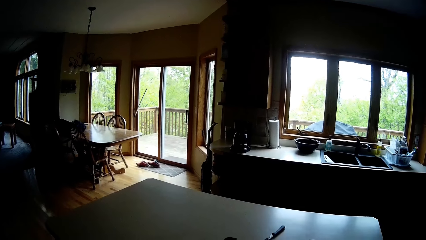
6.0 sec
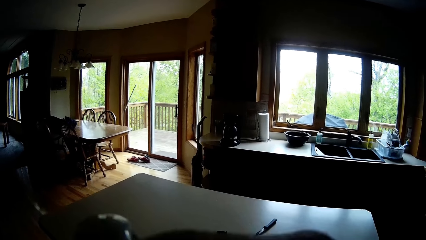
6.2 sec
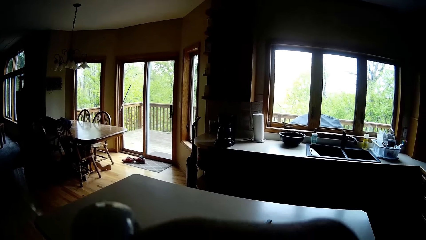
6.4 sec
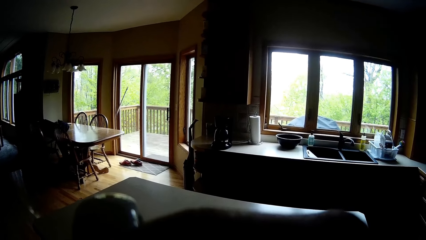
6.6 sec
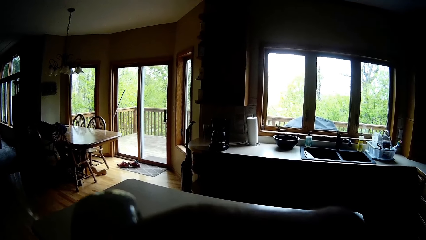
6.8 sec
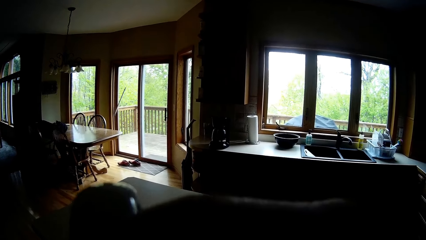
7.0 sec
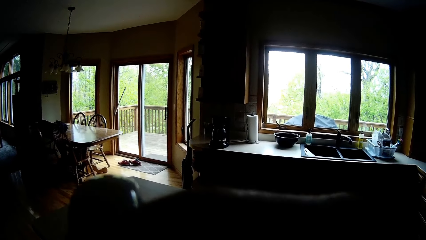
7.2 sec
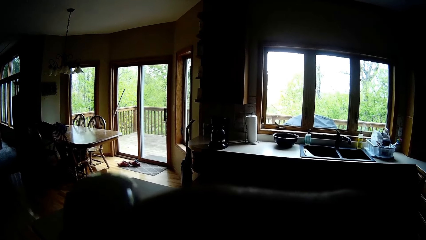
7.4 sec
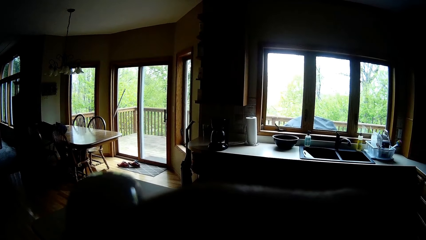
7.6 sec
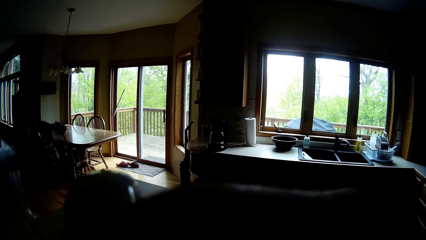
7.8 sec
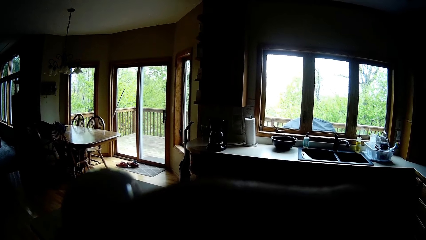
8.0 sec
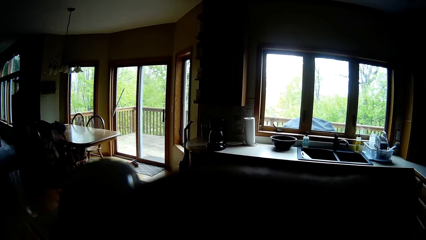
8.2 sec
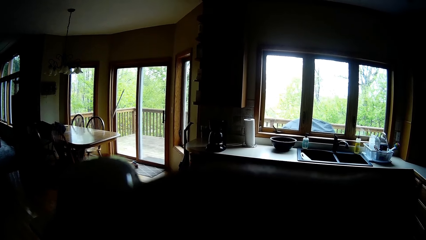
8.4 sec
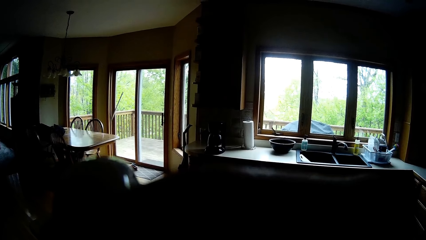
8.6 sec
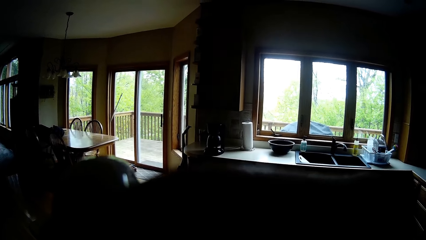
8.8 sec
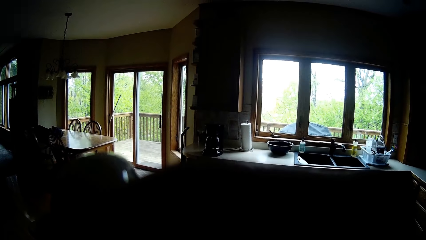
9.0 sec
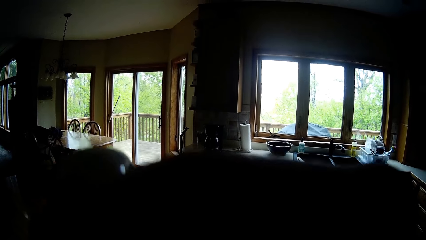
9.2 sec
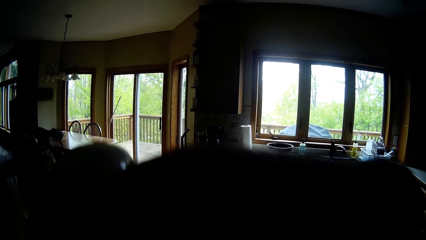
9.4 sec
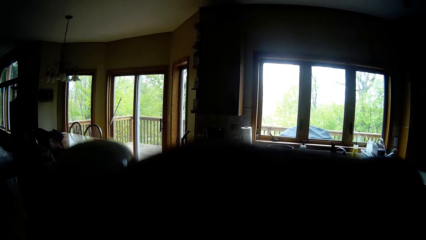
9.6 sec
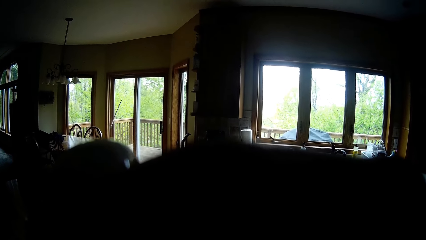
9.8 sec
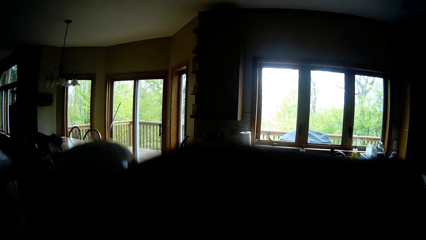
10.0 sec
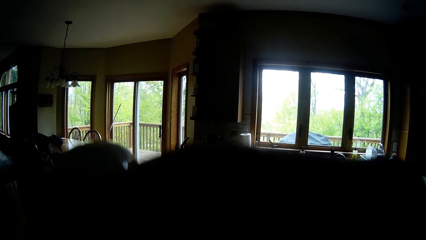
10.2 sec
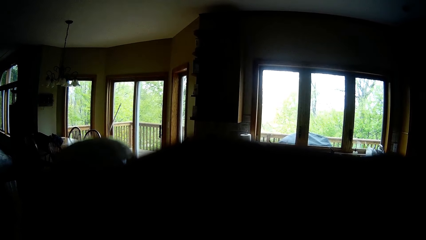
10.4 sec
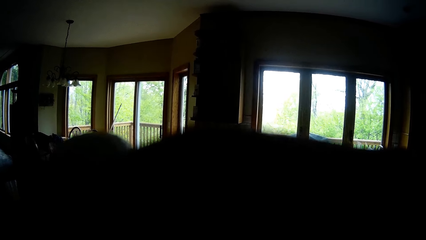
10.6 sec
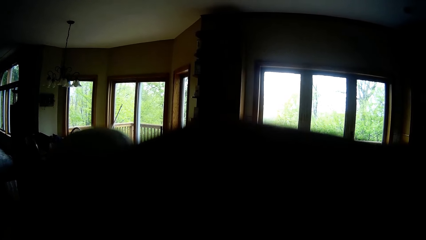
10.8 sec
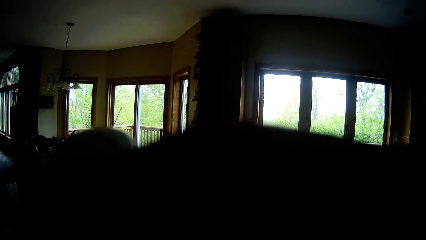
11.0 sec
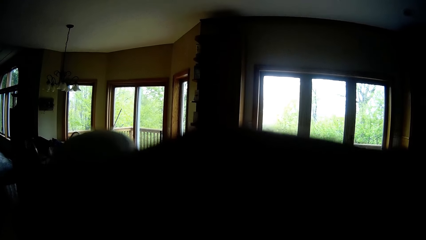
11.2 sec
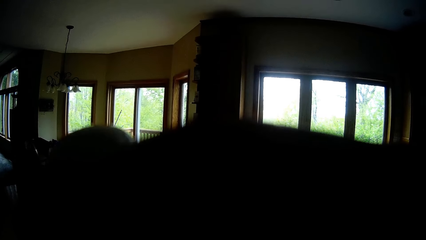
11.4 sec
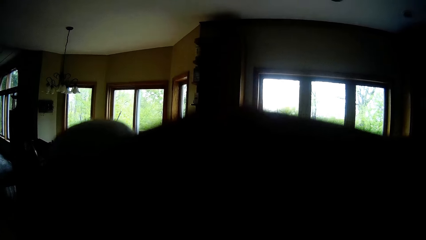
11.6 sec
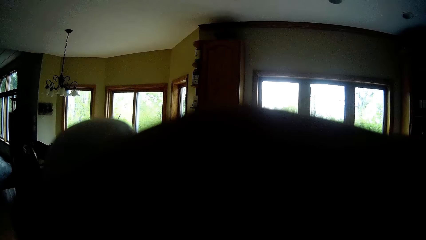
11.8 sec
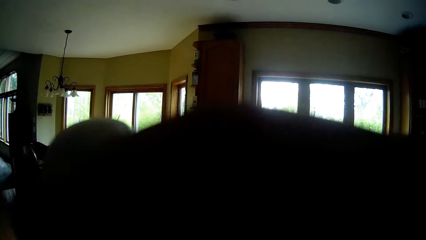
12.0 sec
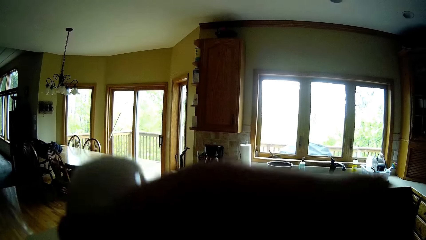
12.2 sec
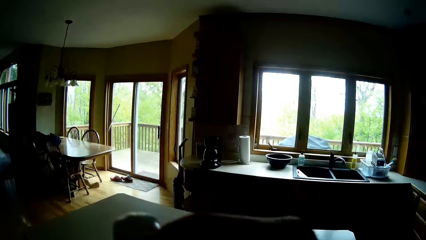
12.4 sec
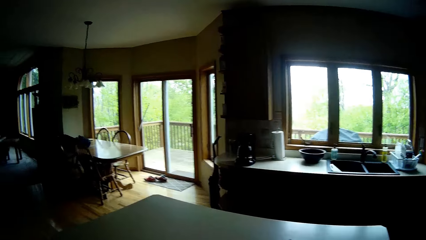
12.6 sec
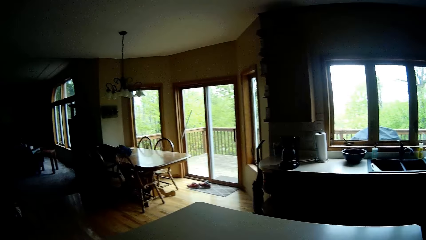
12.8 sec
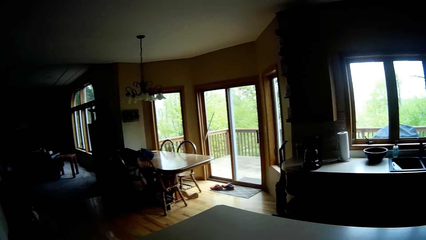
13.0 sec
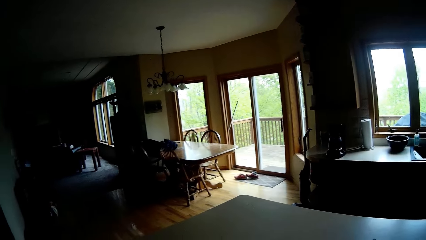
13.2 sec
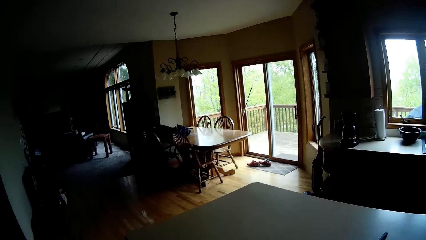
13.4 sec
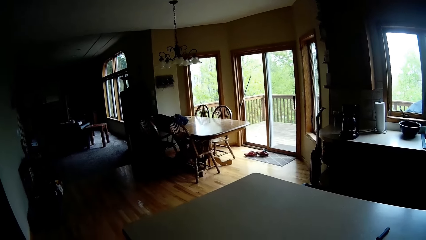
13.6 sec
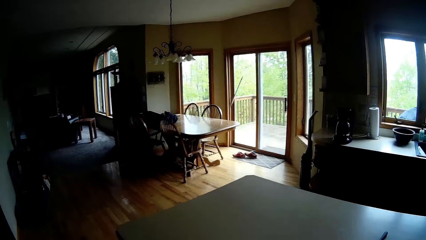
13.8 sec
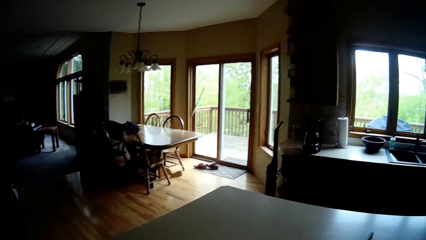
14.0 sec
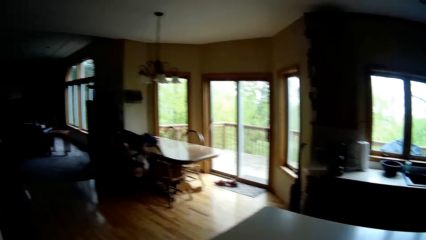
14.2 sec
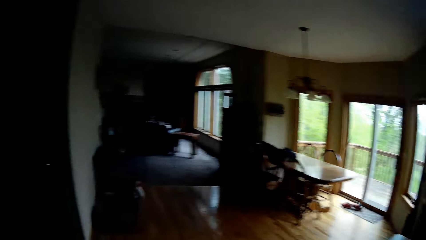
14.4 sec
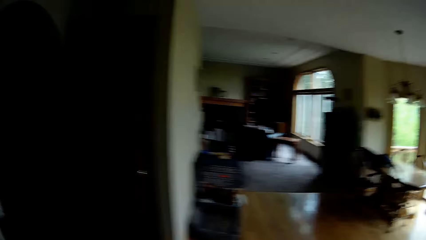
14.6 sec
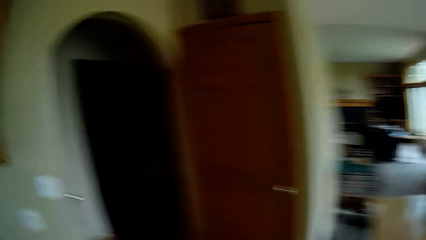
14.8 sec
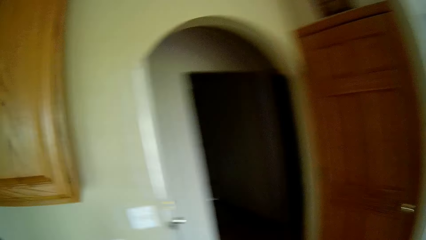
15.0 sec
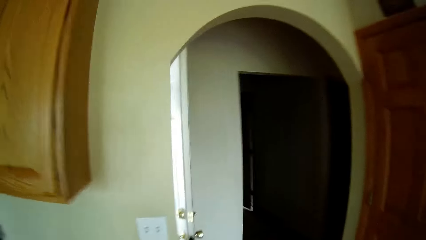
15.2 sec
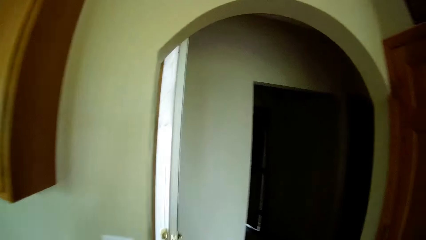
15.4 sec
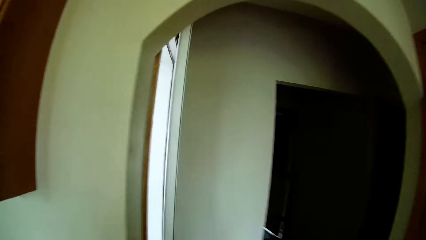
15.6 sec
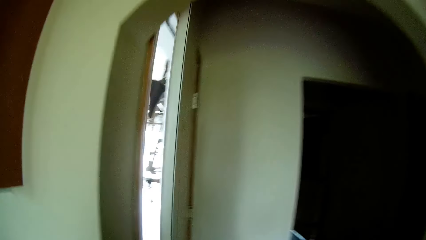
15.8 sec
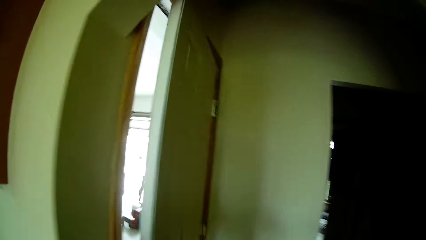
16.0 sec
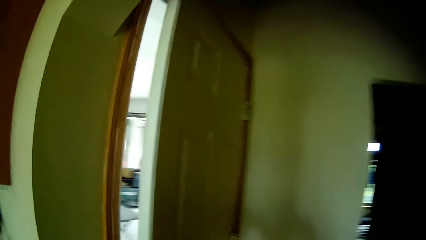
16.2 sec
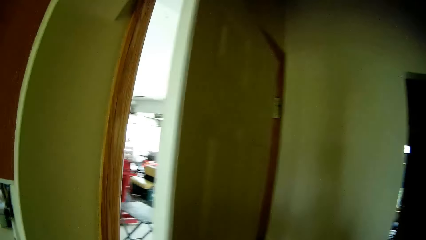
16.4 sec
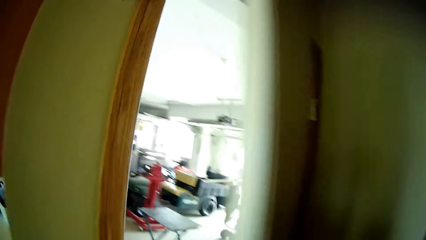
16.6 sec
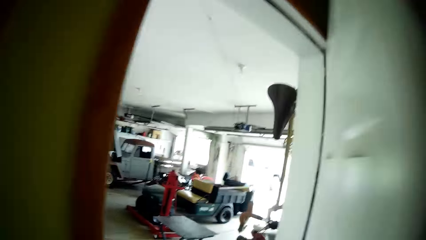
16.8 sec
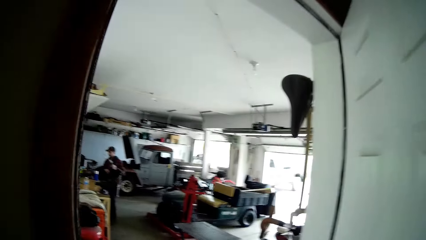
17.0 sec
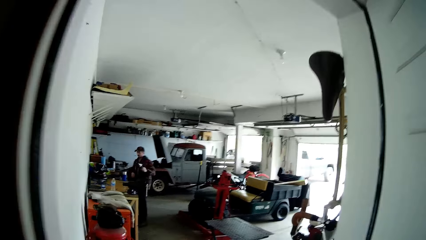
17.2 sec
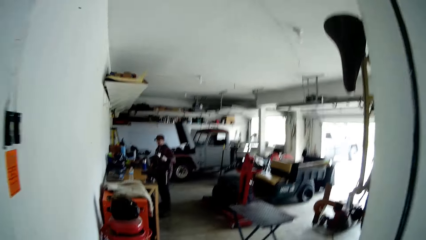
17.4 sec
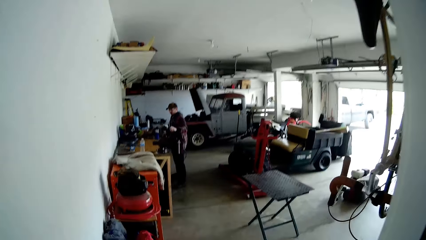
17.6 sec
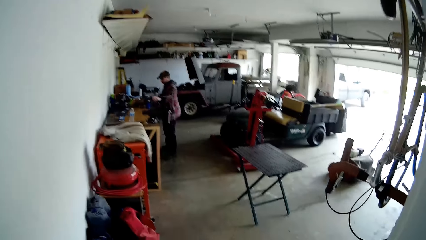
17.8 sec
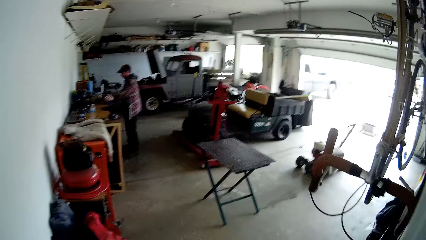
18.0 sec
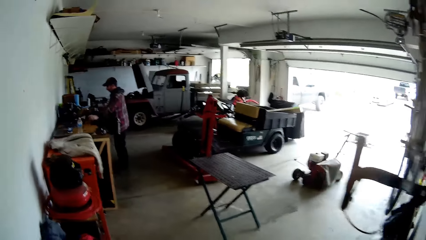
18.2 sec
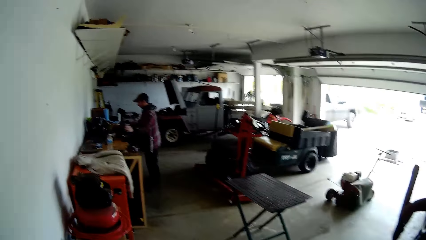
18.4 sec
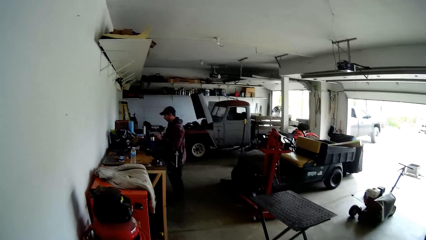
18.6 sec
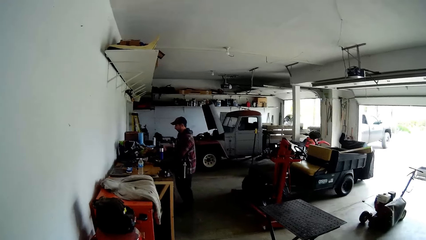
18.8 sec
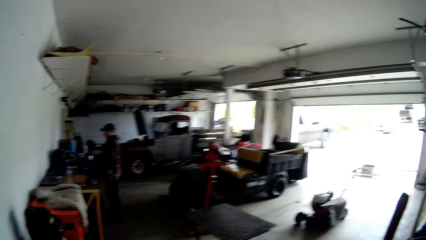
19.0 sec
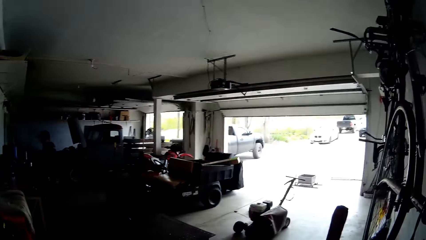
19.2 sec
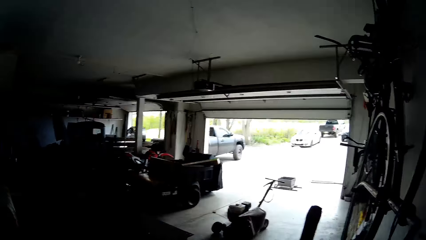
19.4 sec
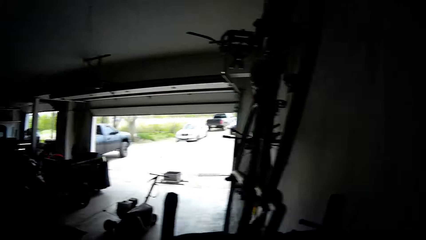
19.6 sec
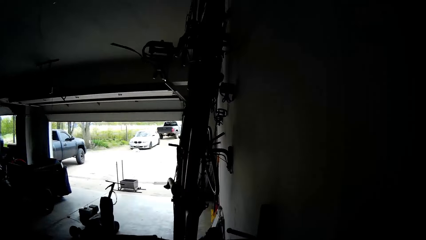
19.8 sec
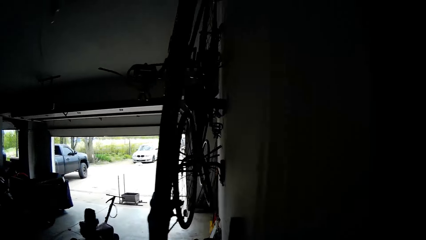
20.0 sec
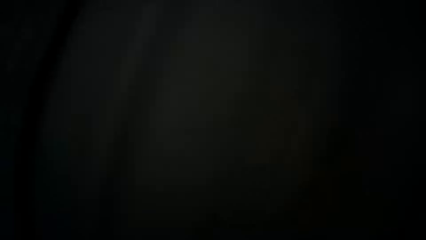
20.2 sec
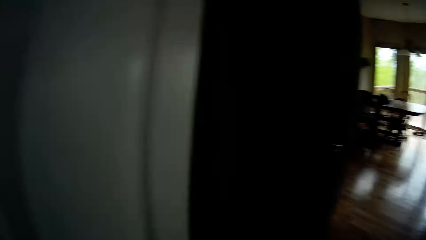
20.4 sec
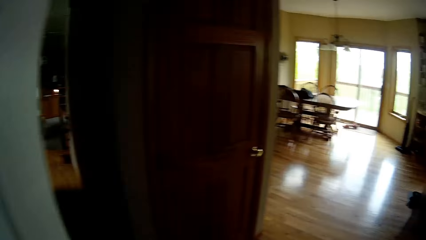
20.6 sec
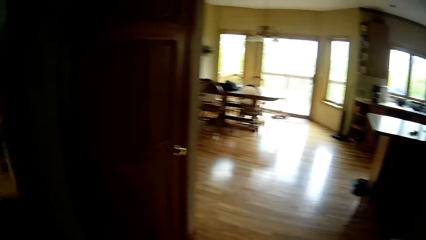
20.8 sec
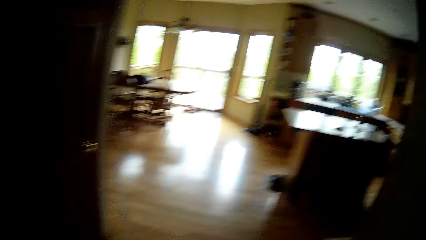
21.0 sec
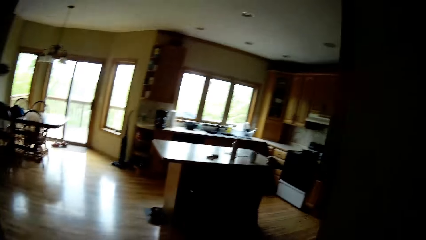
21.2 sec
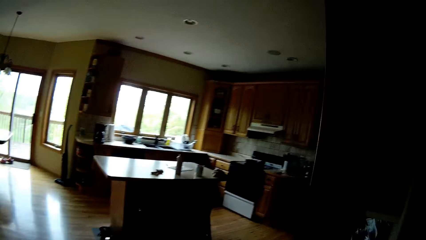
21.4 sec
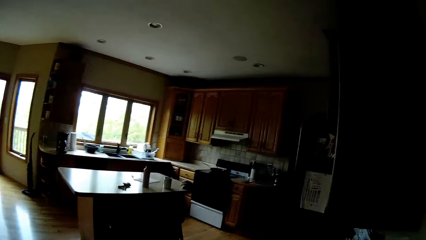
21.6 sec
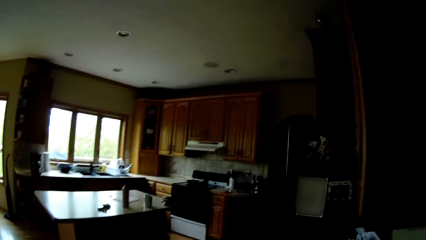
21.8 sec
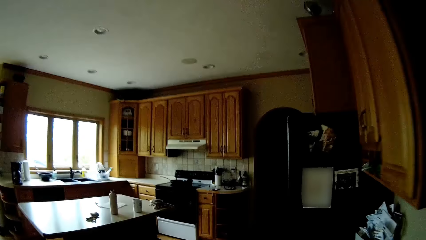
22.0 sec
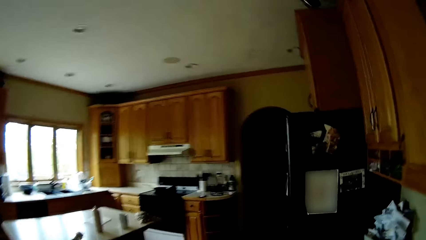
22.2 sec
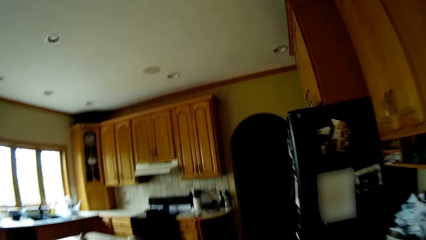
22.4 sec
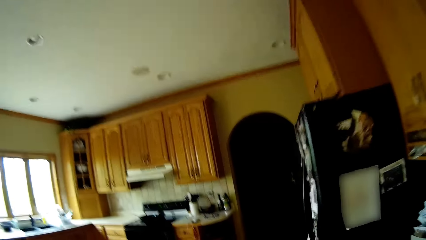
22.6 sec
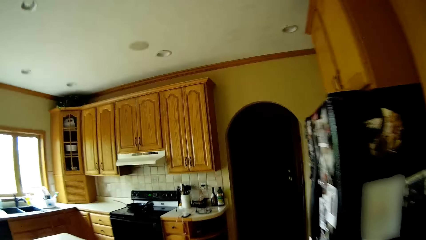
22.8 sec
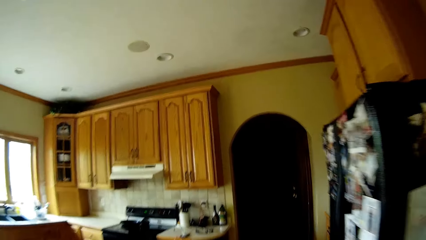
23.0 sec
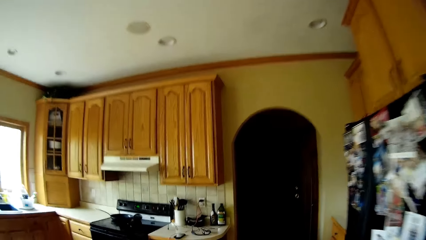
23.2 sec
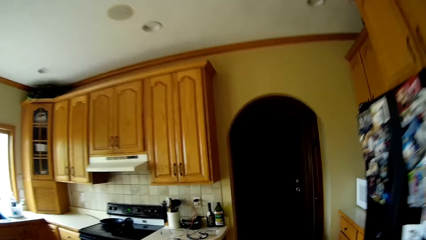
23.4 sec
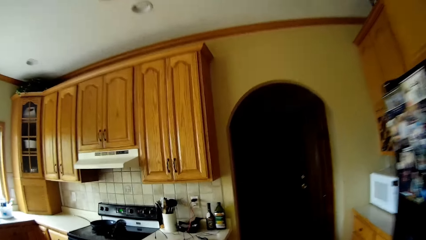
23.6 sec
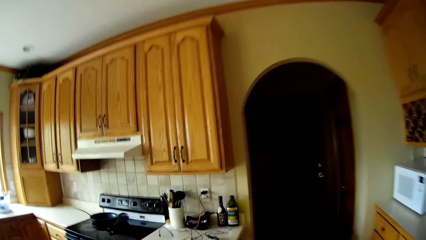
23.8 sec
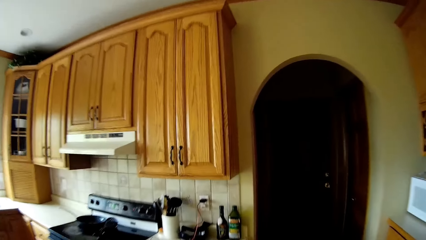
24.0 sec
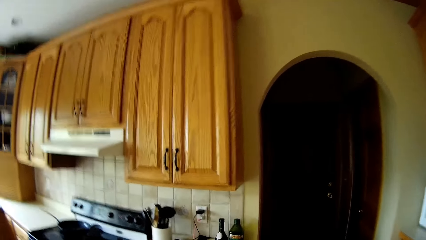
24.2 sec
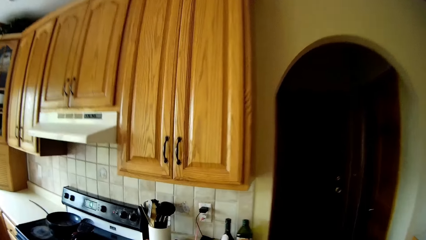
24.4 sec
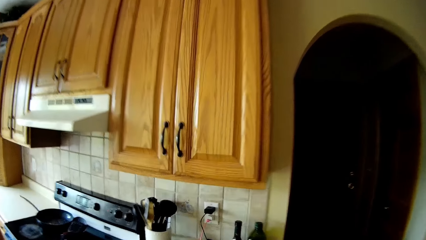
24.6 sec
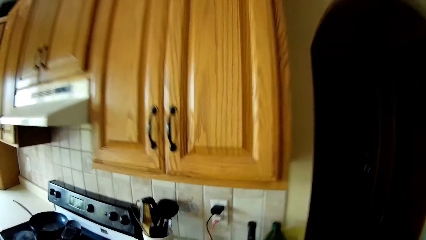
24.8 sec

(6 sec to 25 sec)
The camera wearer sips the drink. He walks in the room and opens a door with his right hand. A man holds a glue gun in his left hand. The man drops the glue gun on the table with his left hand. The camera wearer converses with the man. He looks around the garage. He walks towards a kitchen.
